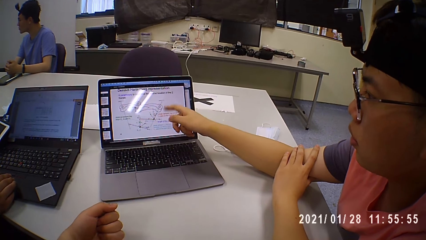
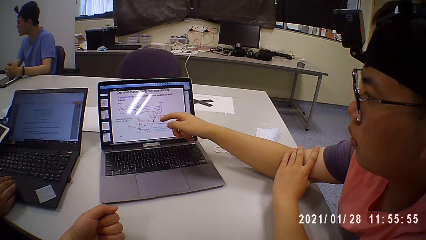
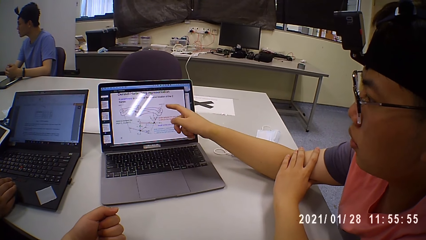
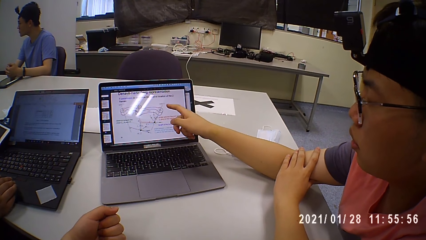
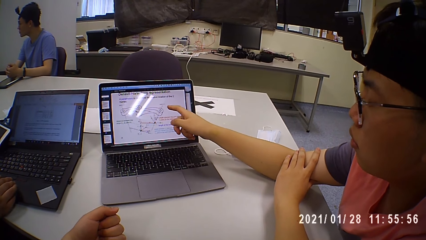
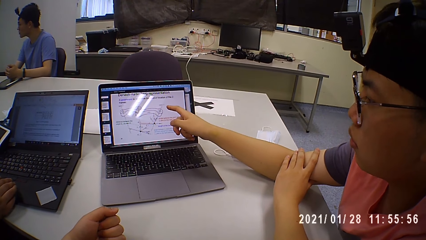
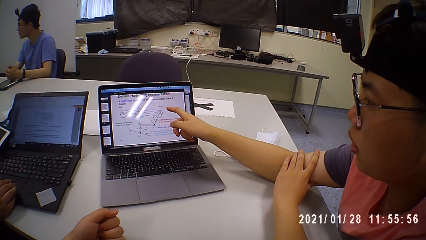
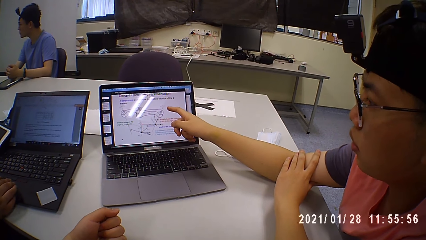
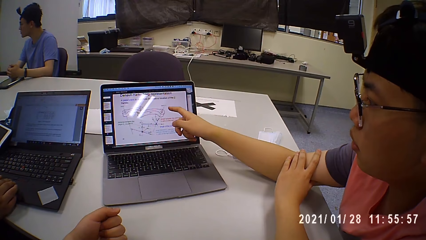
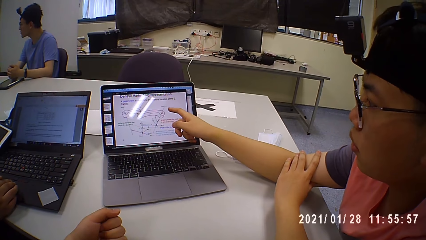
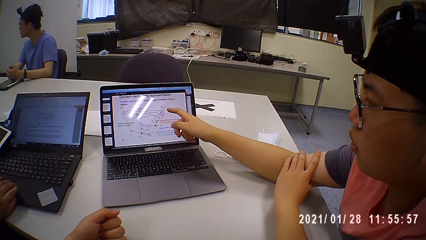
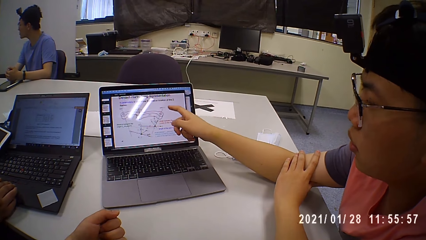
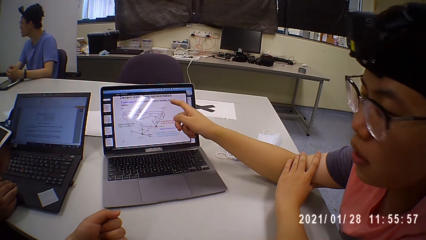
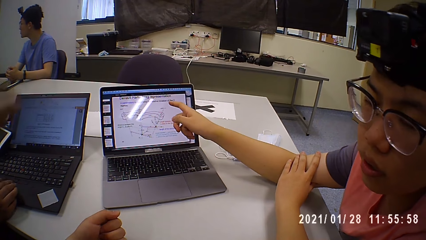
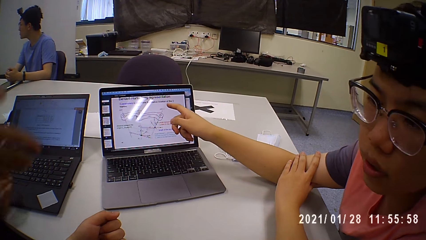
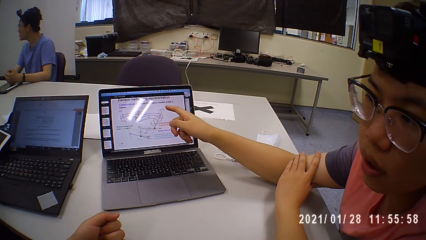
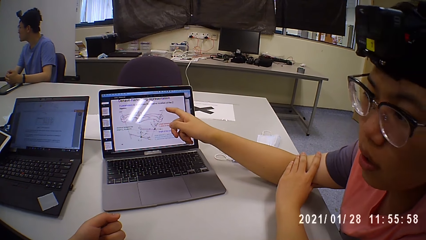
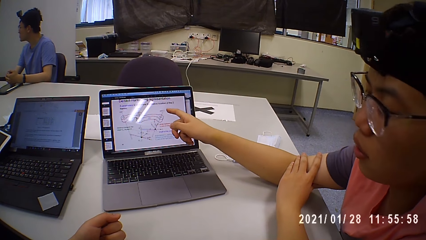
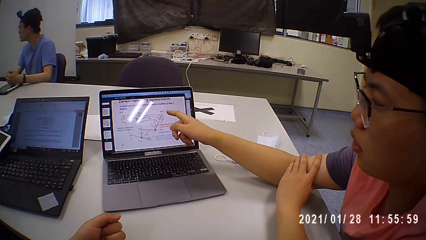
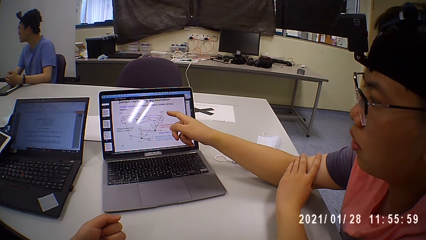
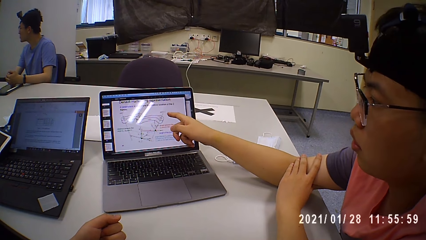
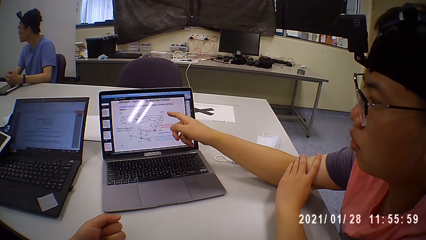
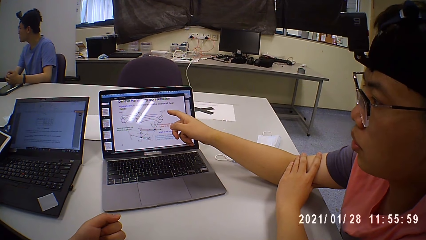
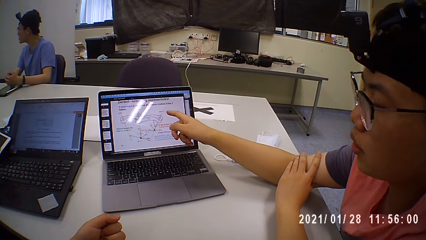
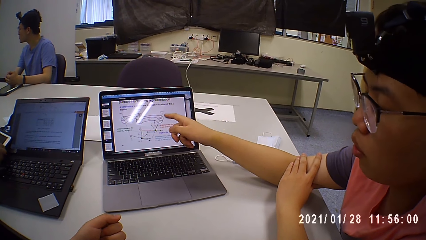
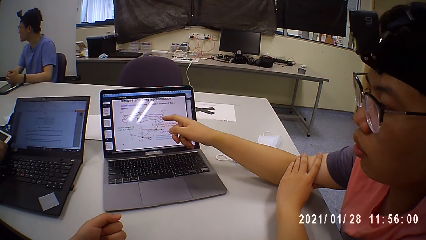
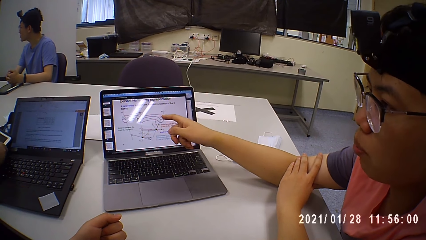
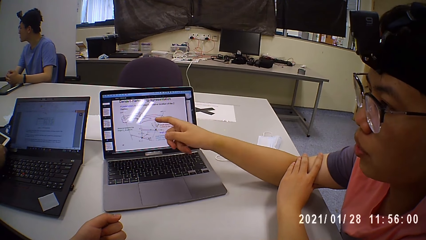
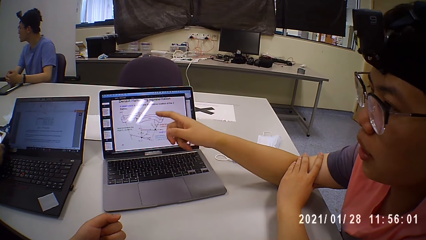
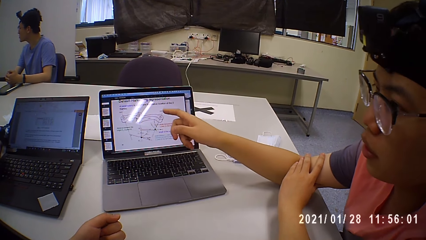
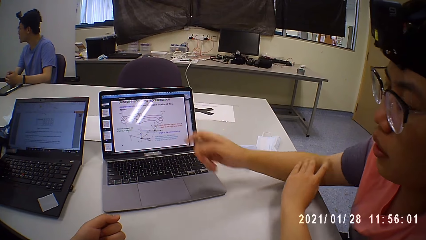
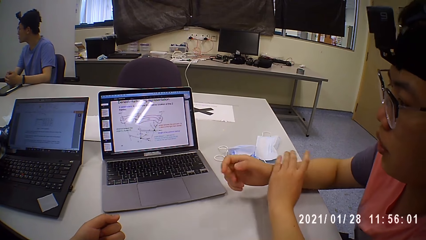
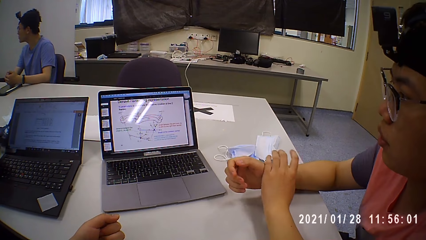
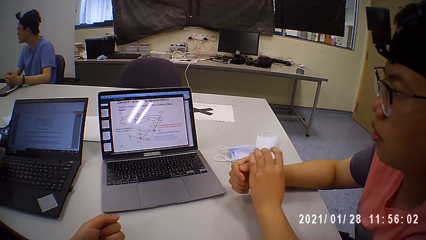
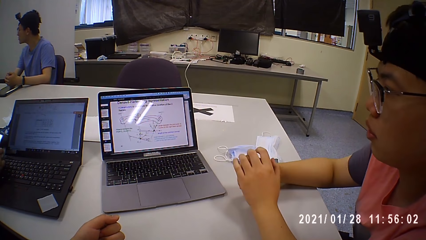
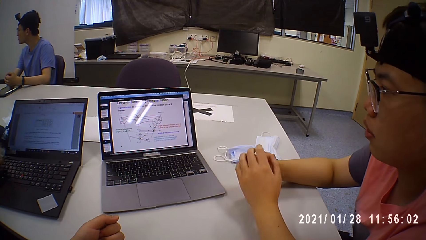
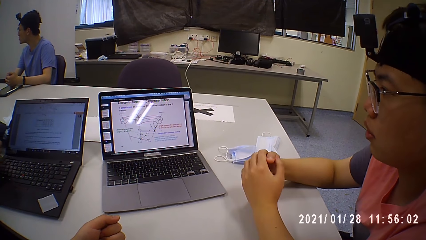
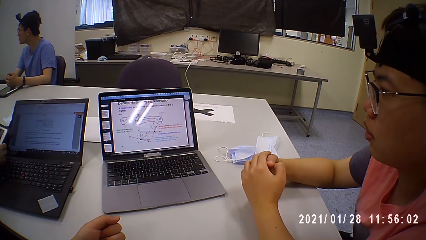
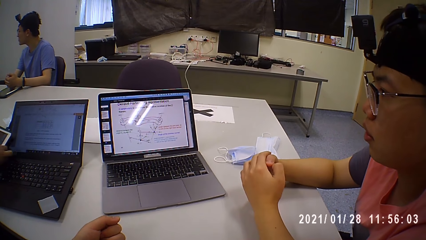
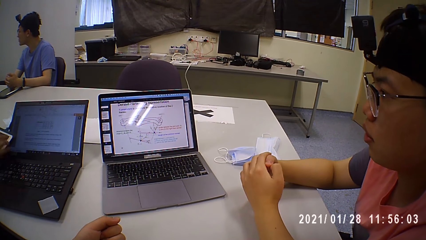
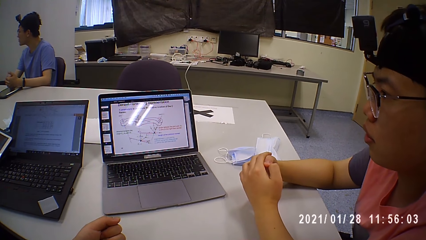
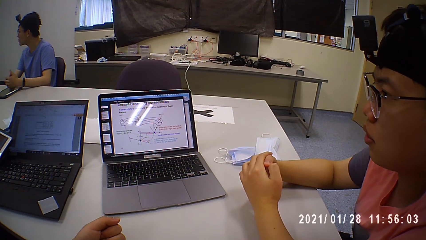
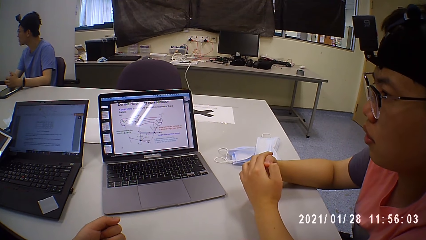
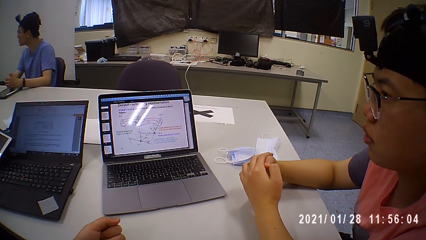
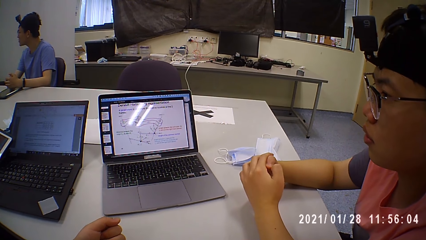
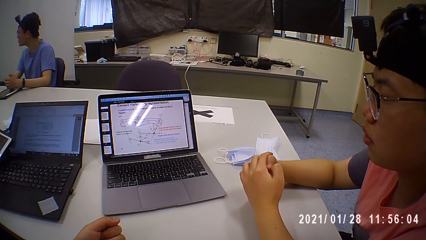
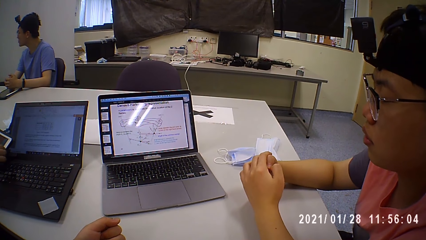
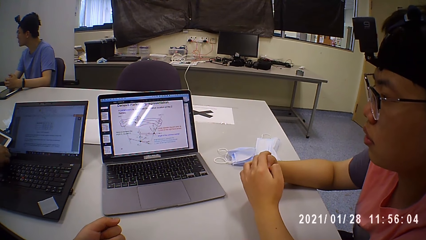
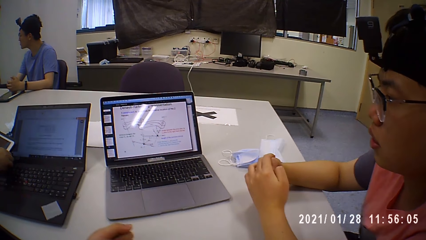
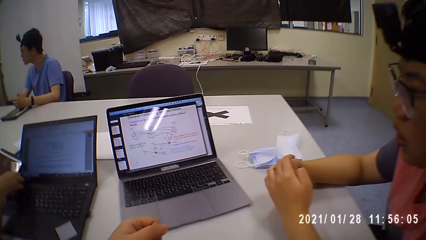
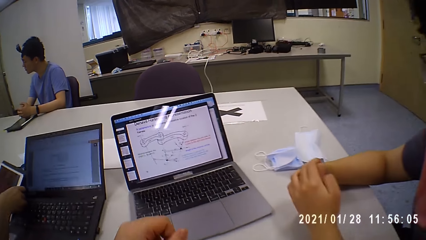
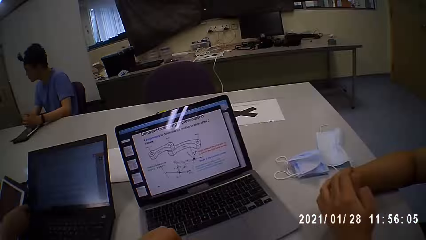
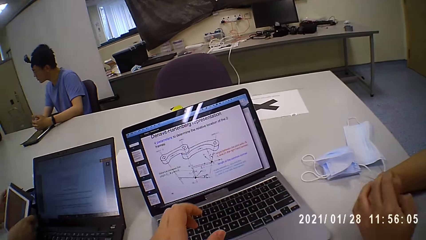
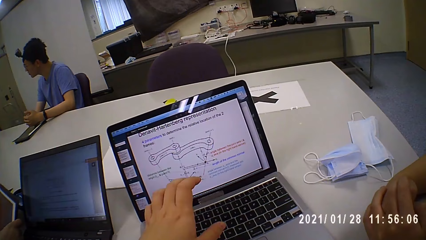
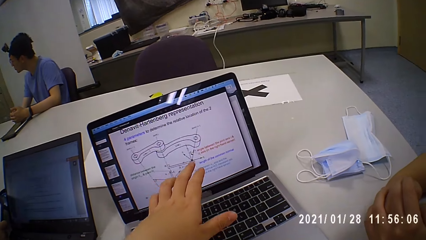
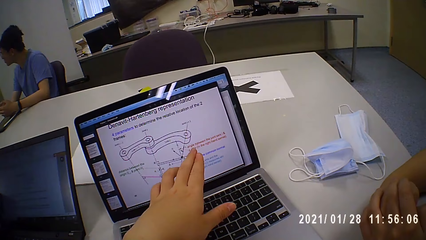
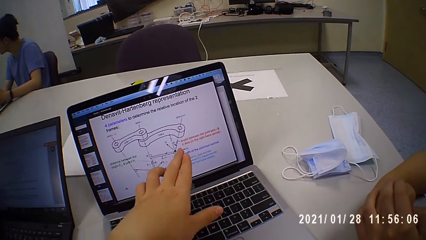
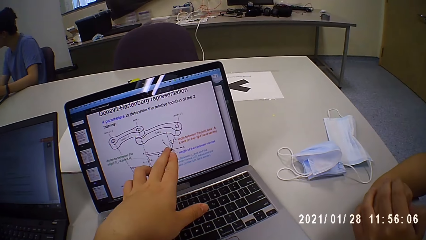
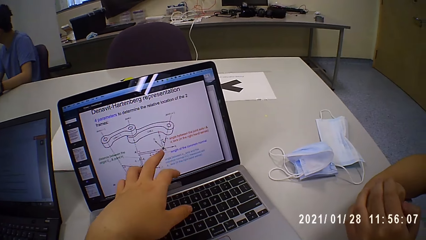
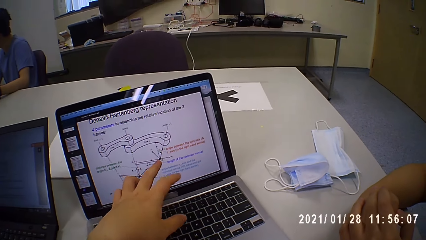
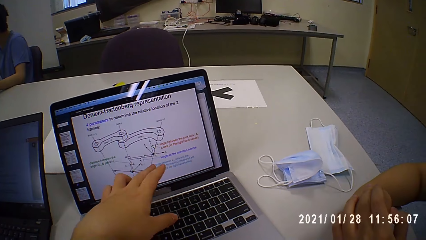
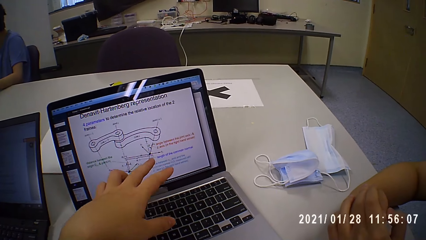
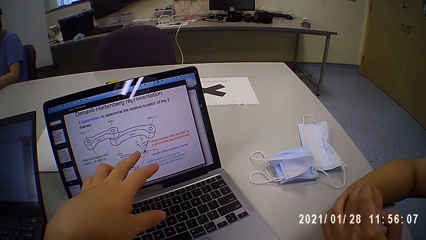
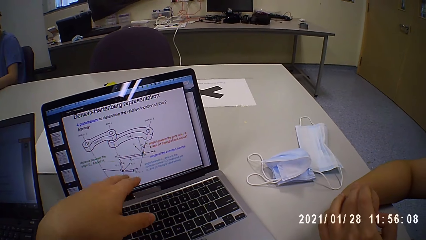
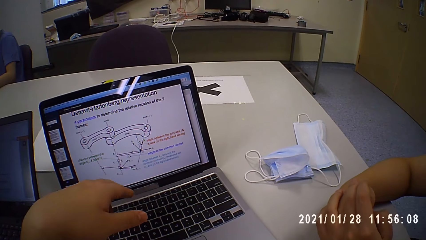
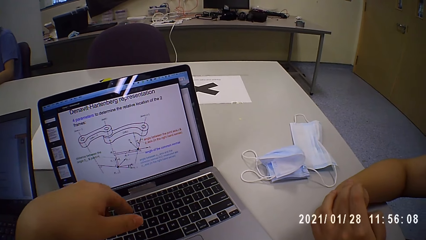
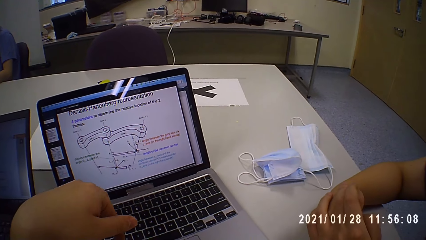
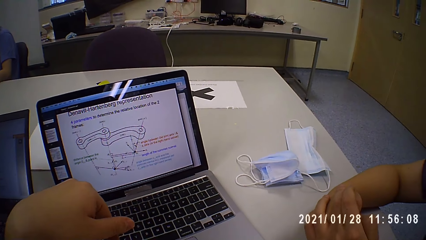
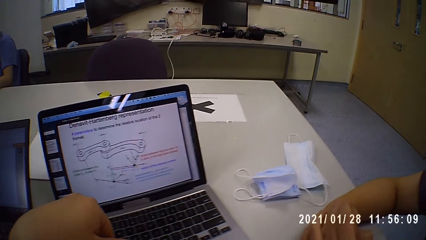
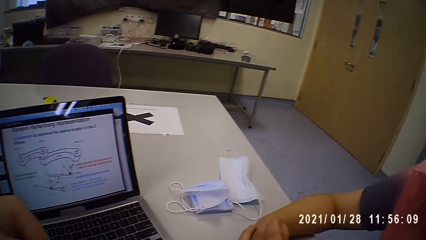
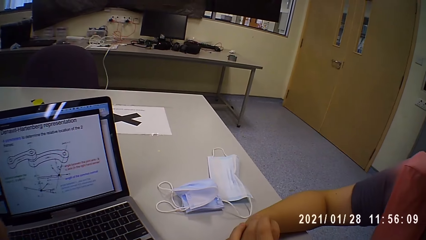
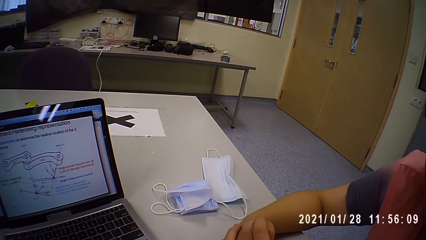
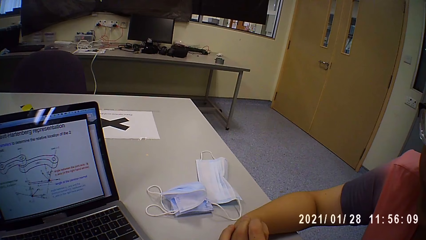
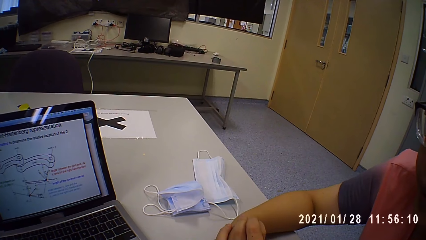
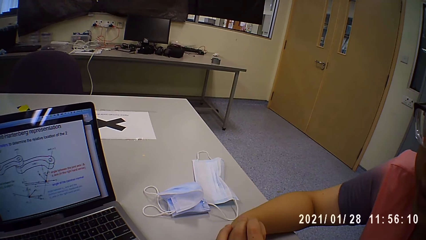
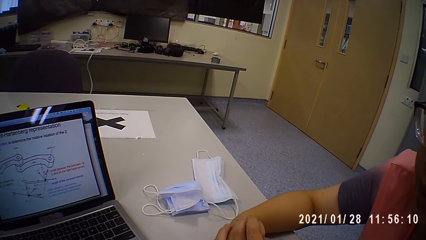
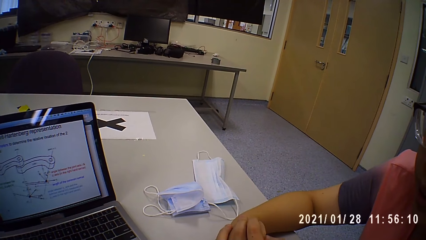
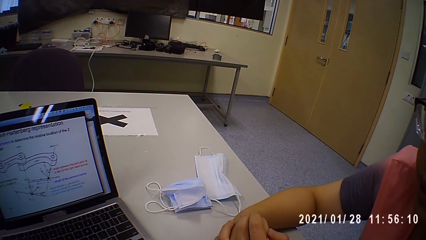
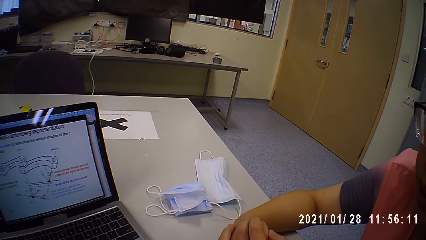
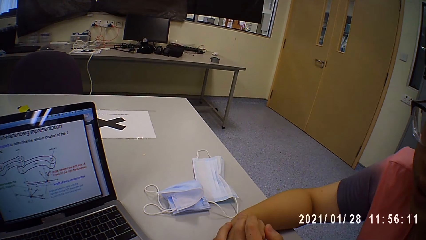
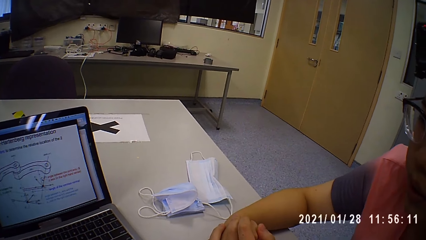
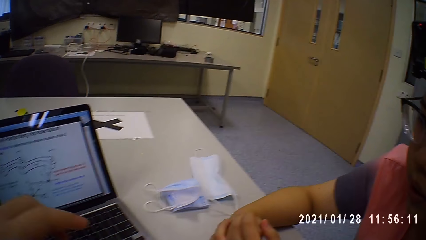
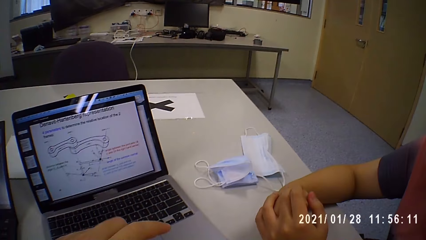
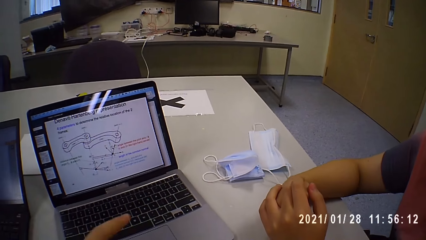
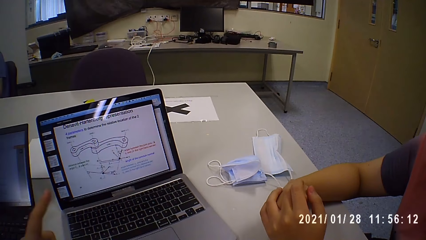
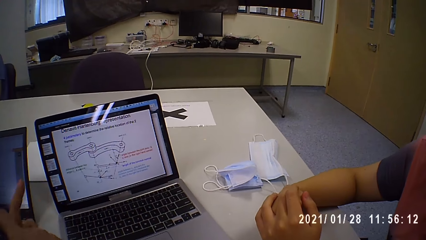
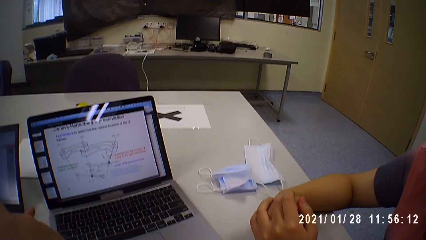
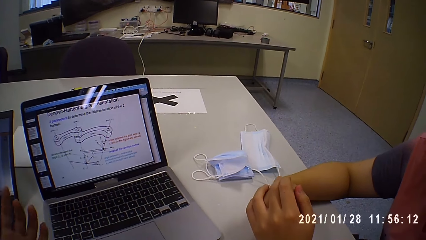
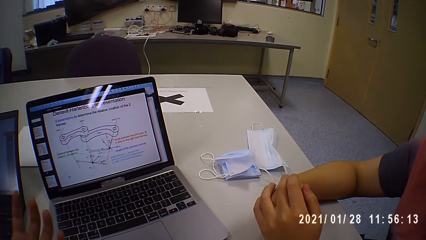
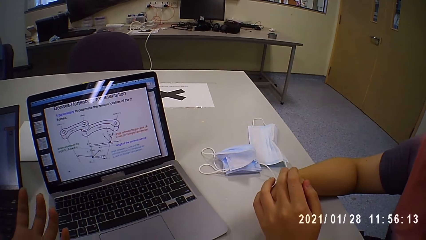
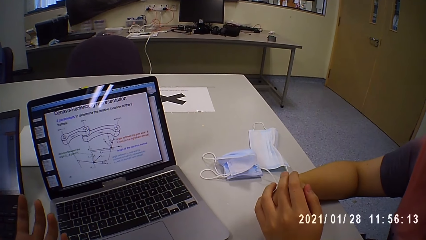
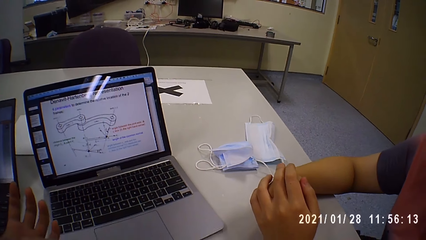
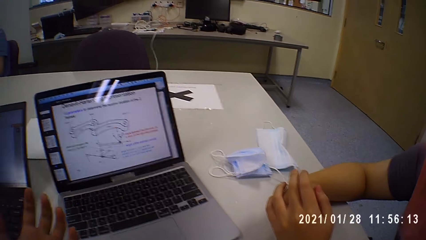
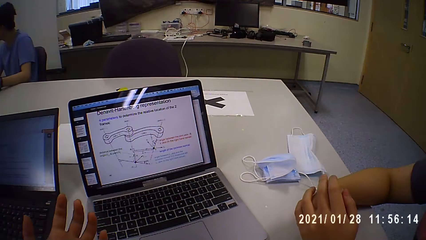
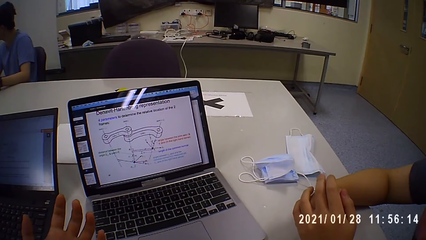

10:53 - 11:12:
The camera wearer gesticulates with his left hand. A man looks at the camera wearer. The man points at the laptop. A woman picks up a tablet on the table with her right hand. The man removes his hand from the laptop. The woman touches the tablet on the table with her right hand. The camera wearer moves towards the laptop. He gesticulates with his left hand and points at the laptop. He removes his left hand from his face, and gesticulates with his left hand.
